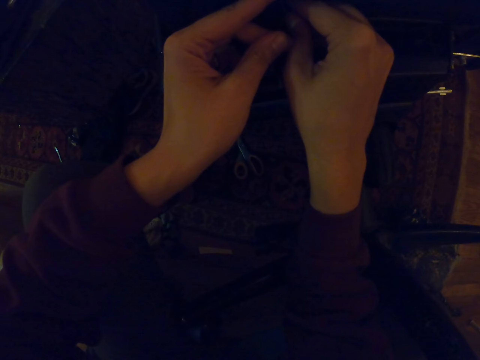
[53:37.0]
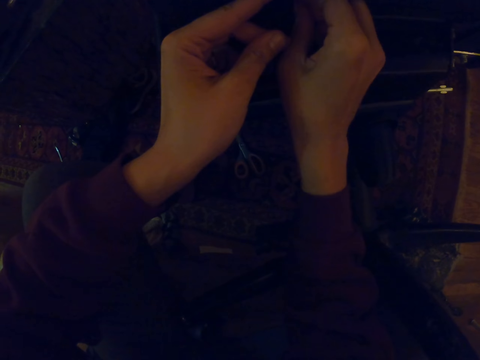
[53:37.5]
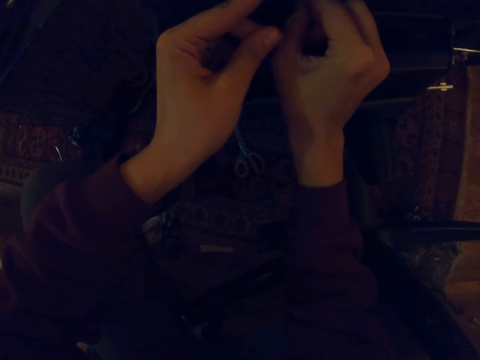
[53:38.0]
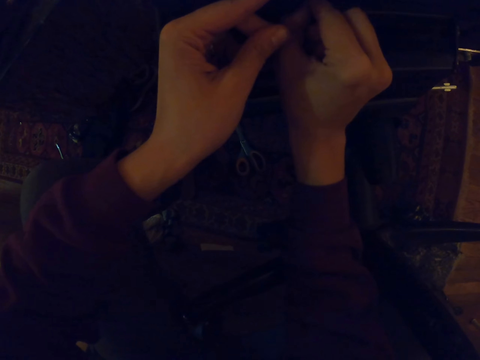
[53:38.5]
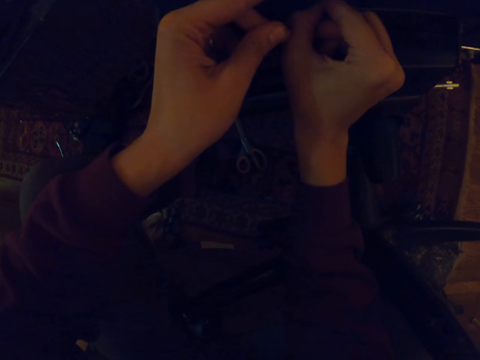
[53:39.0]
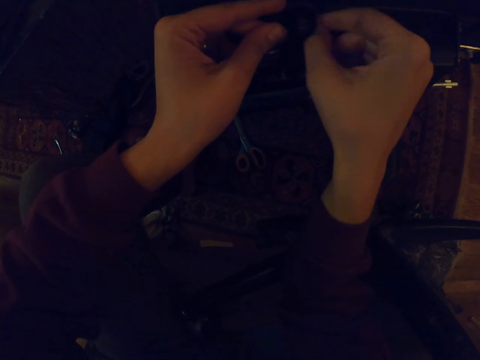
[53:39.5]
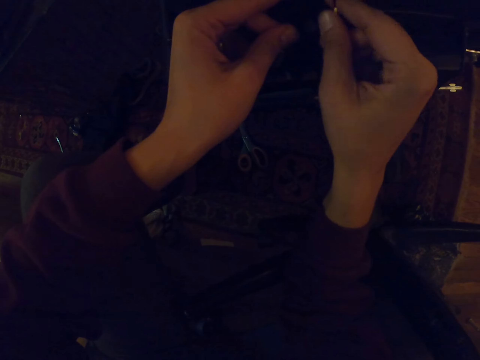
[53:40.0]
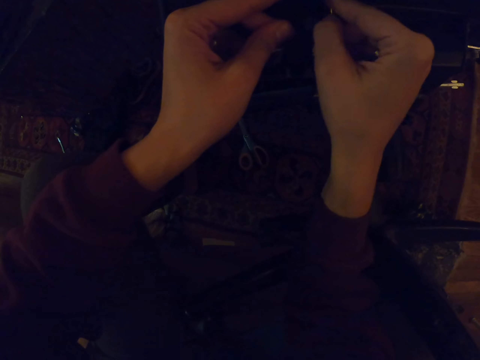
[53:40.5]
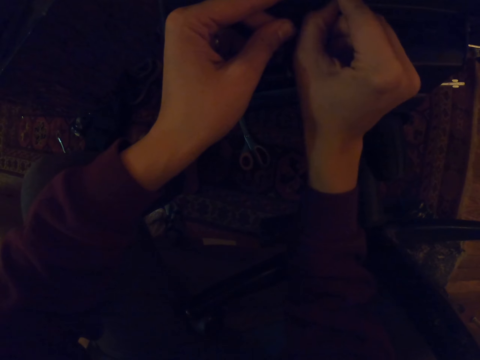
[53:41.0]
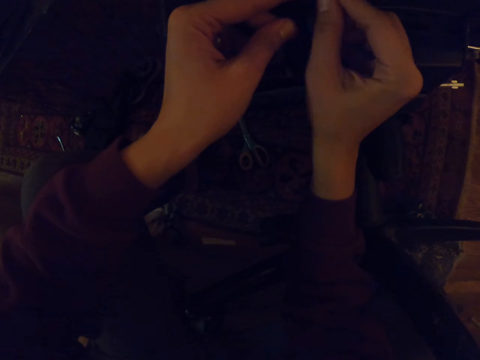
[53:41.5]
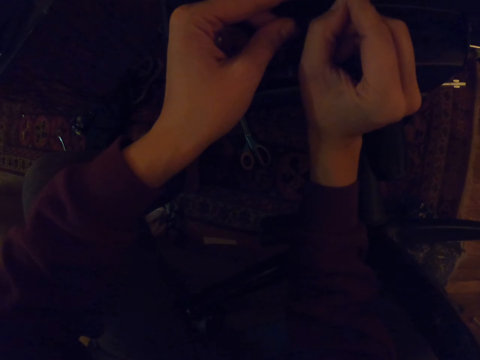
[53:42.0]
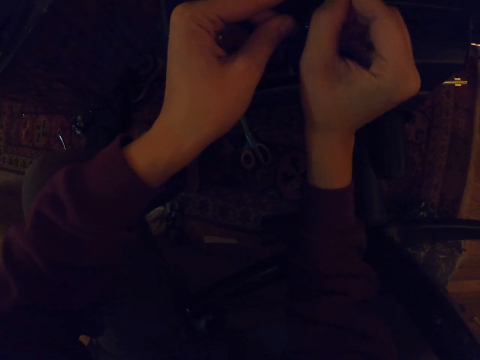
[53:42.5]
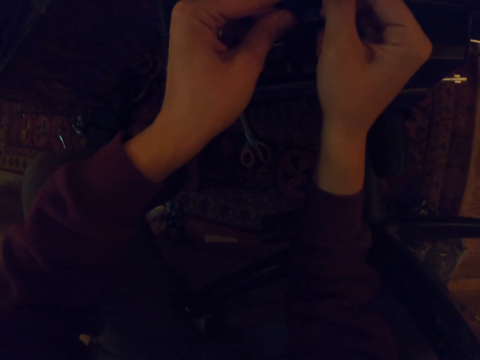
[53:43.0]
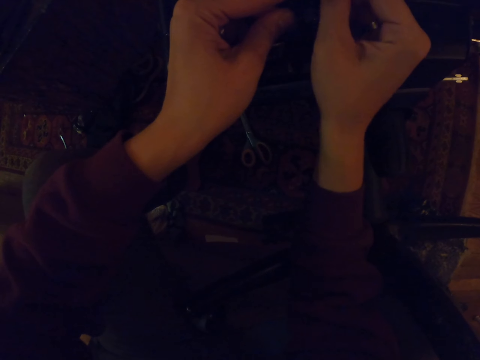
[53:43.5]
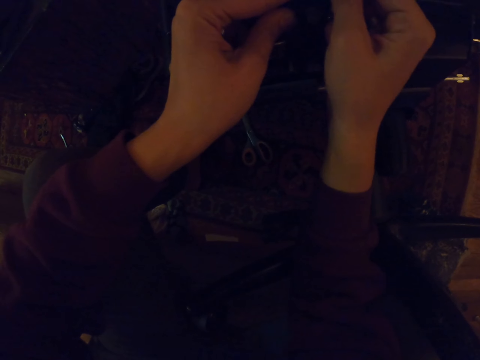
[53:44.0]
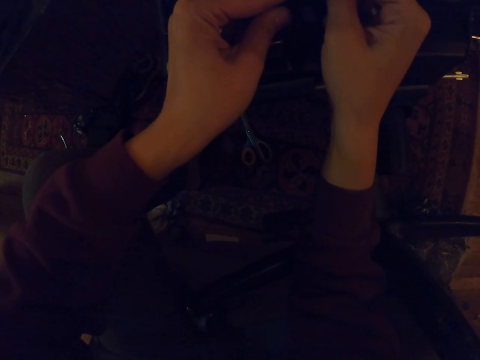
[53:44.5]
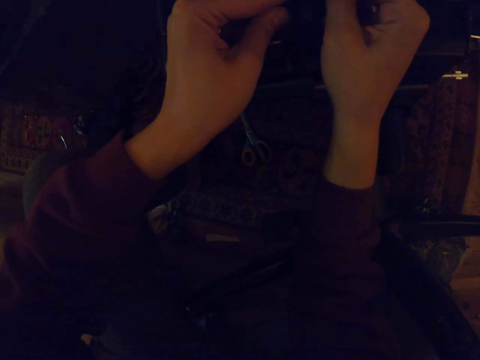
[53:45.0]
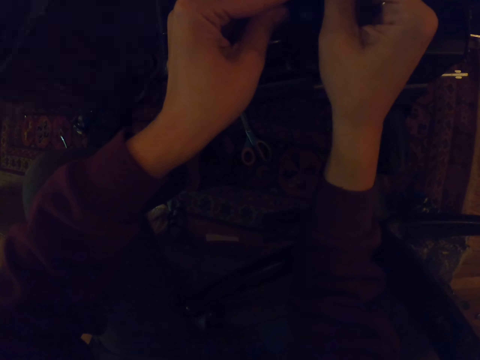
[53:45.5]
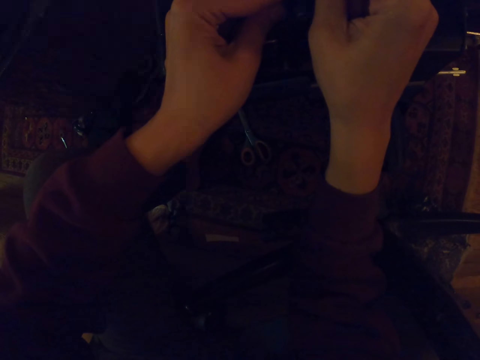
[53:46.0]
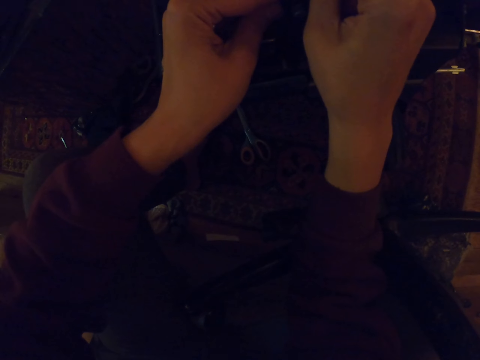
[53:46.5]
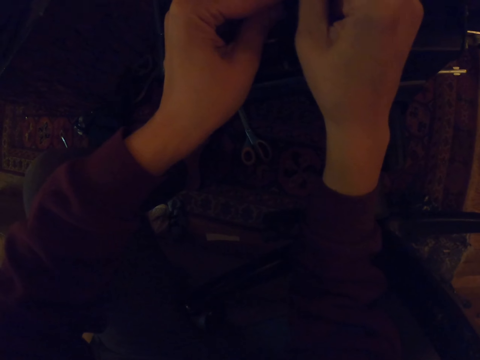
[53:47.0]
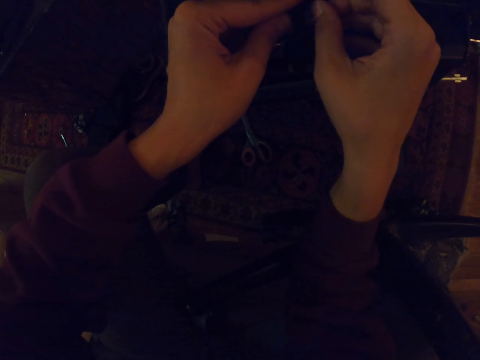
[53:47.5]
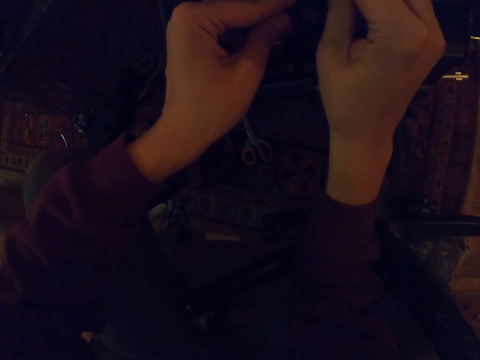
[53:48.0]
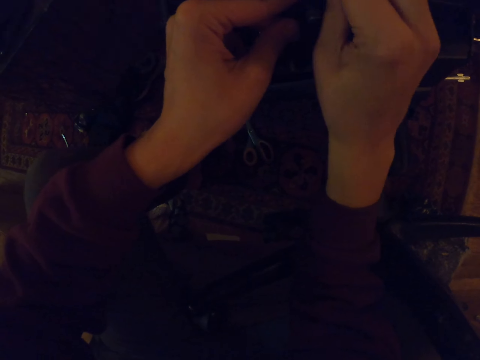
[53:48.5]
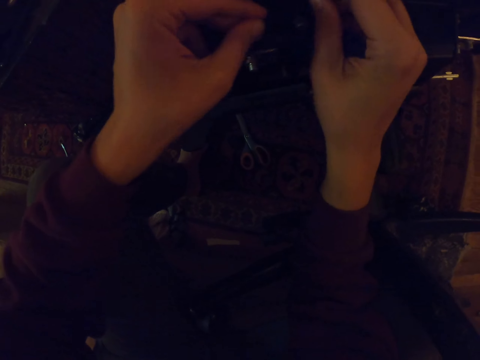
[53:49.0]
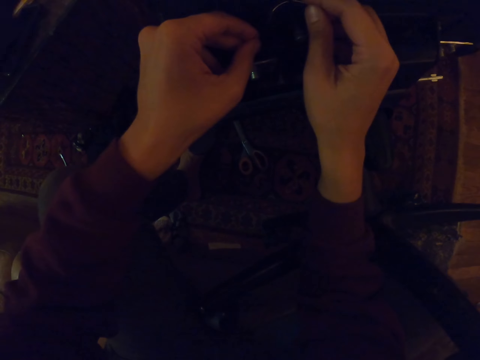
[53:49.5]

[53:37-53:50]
The camera wearer inserts the hook on the chair with the right hand. They hold the chair with the left hand.

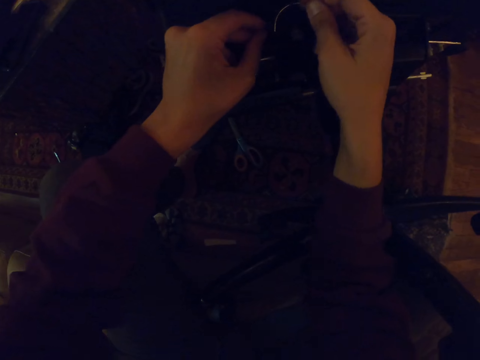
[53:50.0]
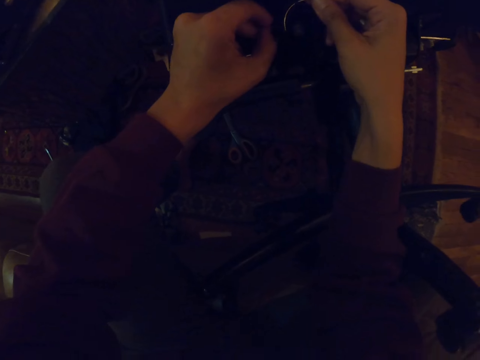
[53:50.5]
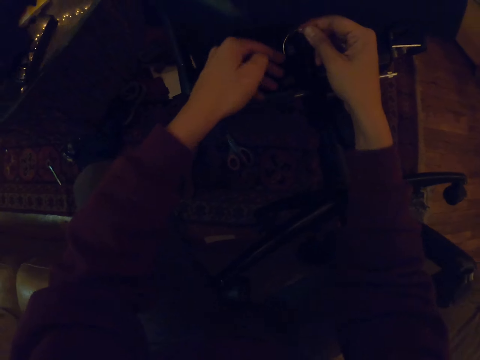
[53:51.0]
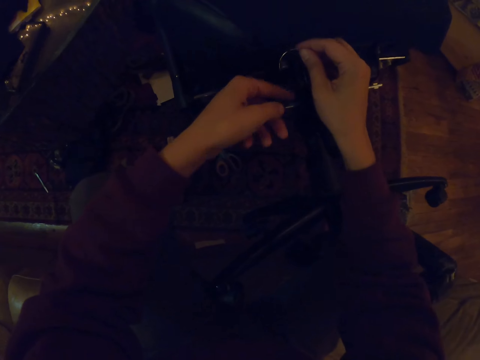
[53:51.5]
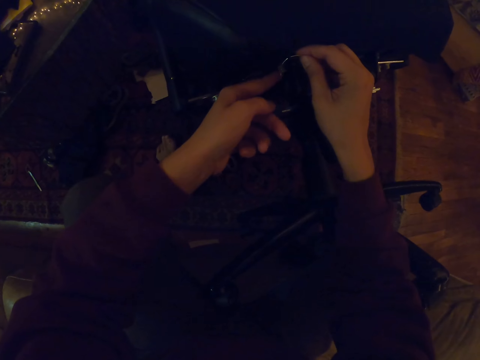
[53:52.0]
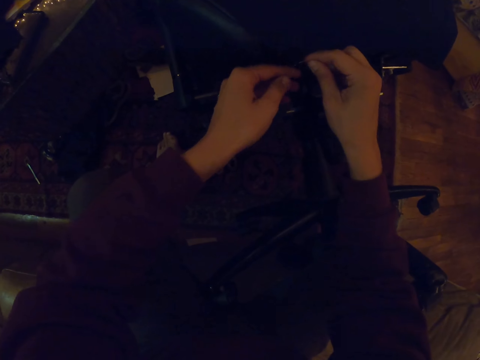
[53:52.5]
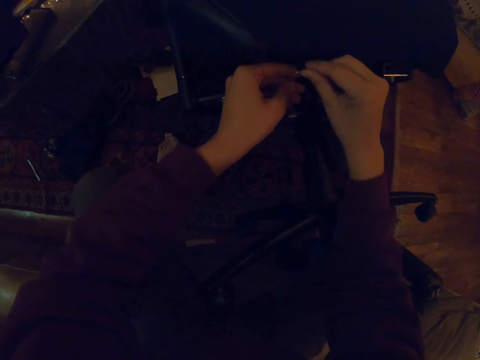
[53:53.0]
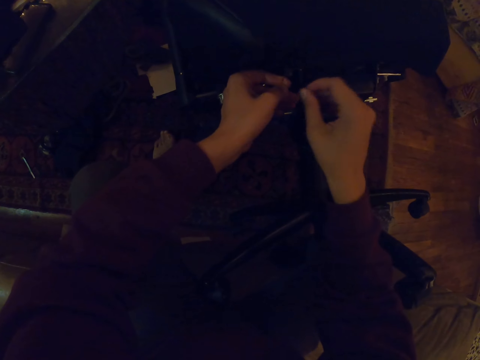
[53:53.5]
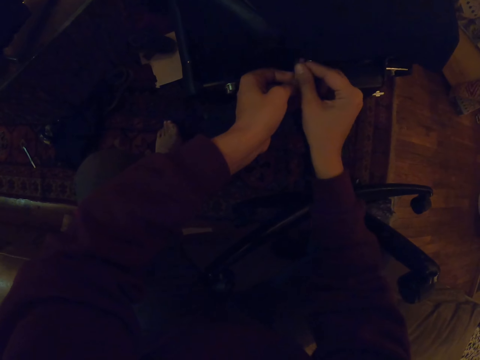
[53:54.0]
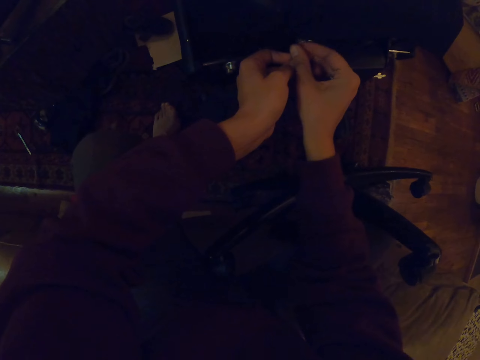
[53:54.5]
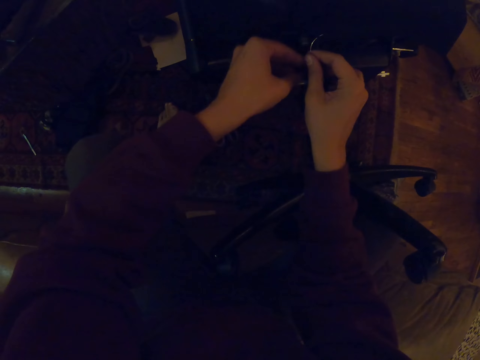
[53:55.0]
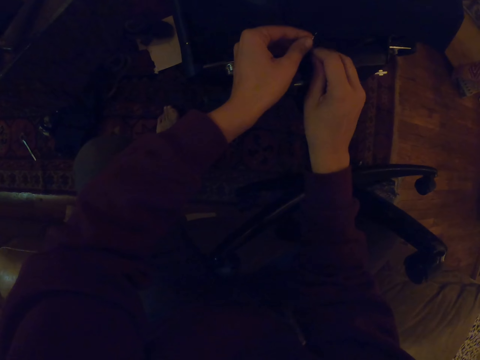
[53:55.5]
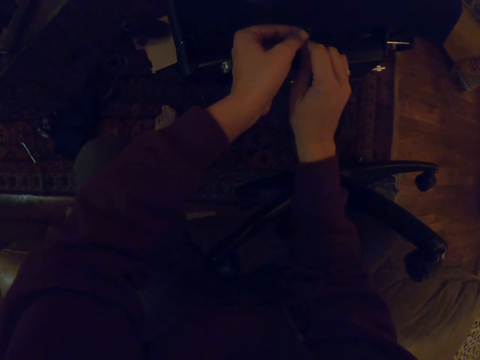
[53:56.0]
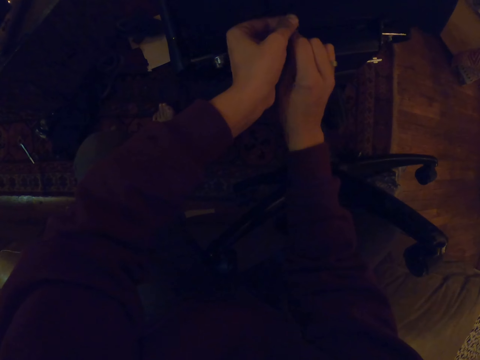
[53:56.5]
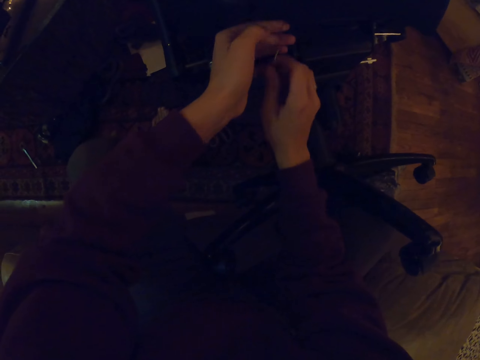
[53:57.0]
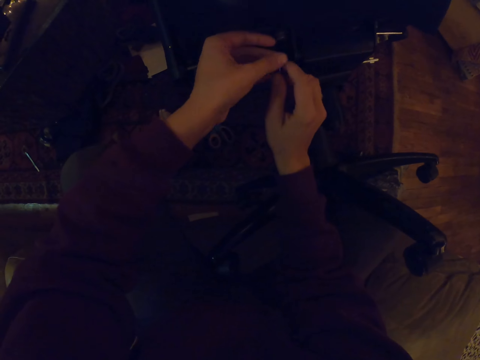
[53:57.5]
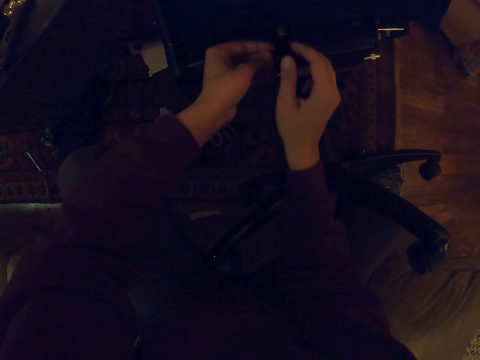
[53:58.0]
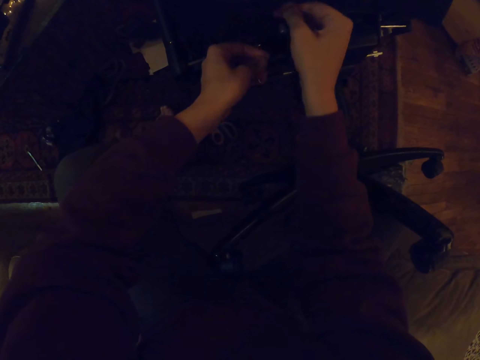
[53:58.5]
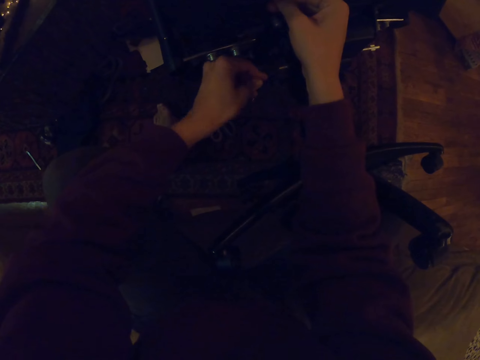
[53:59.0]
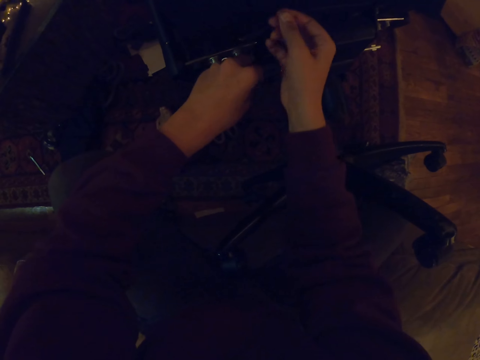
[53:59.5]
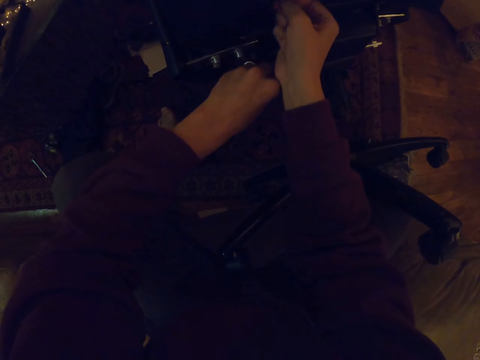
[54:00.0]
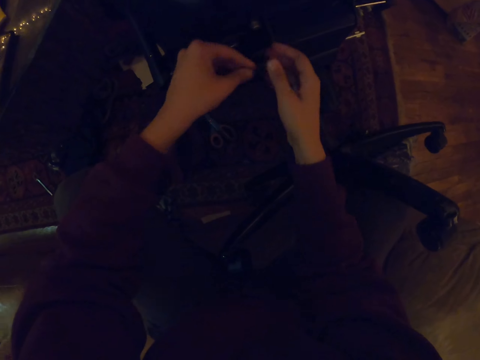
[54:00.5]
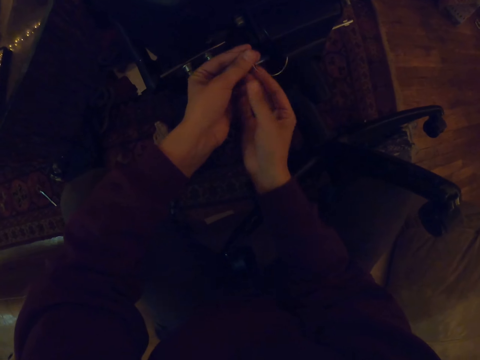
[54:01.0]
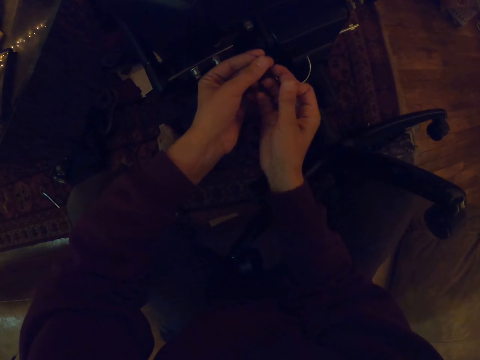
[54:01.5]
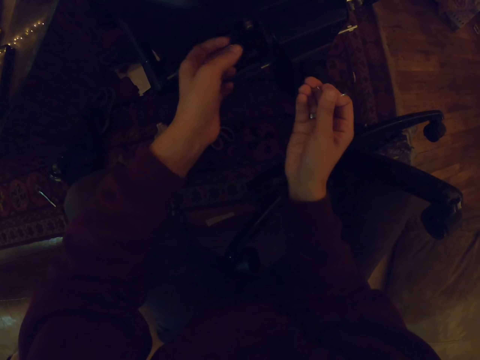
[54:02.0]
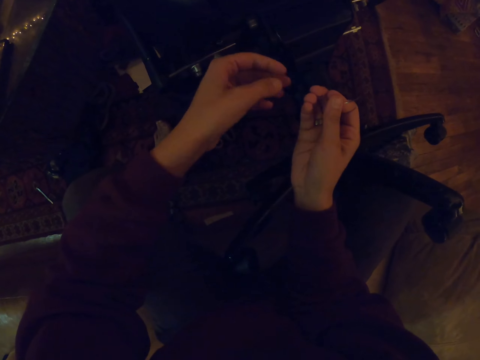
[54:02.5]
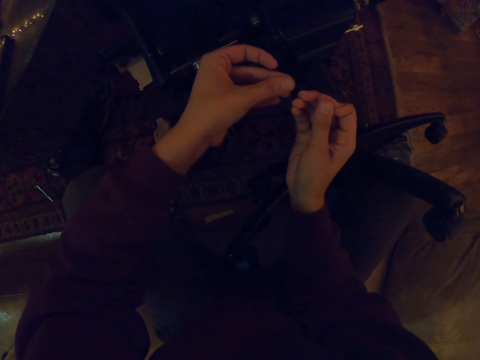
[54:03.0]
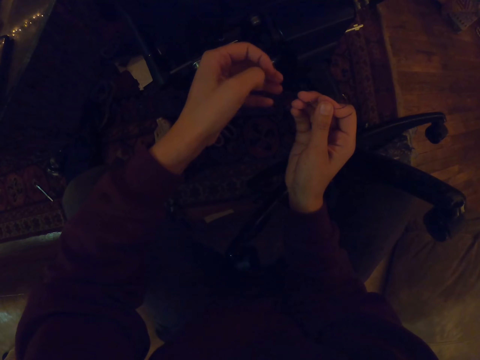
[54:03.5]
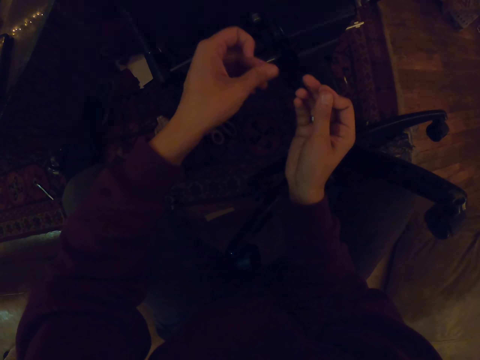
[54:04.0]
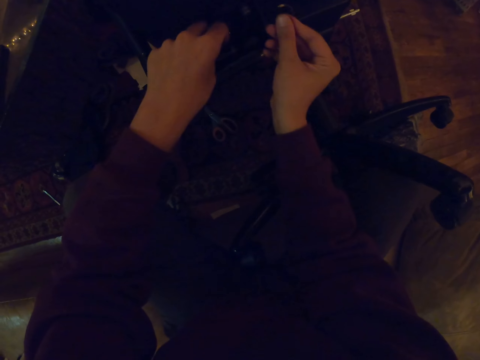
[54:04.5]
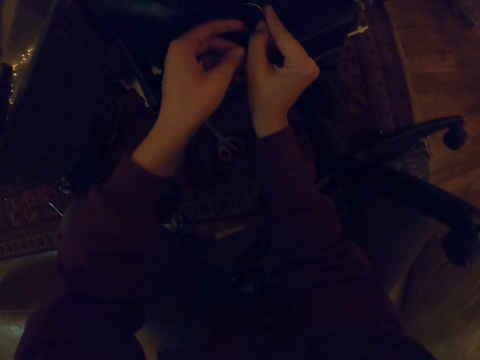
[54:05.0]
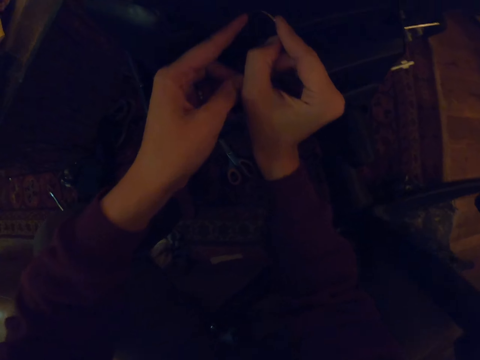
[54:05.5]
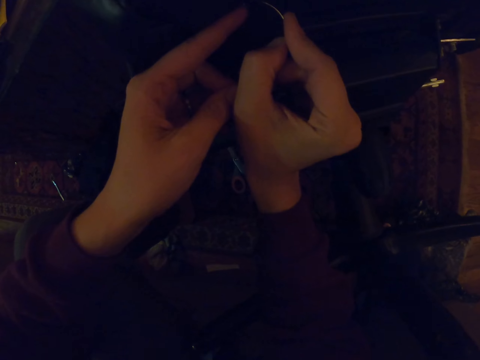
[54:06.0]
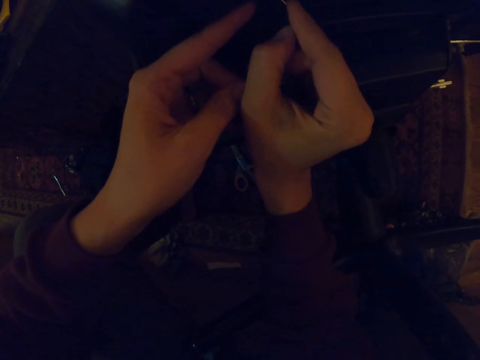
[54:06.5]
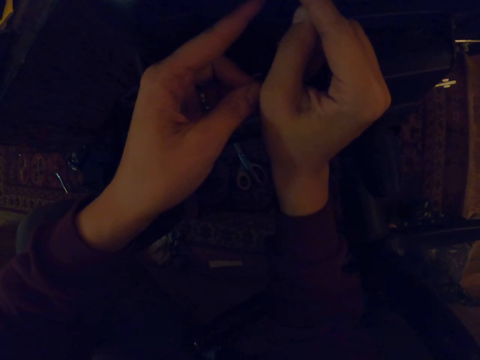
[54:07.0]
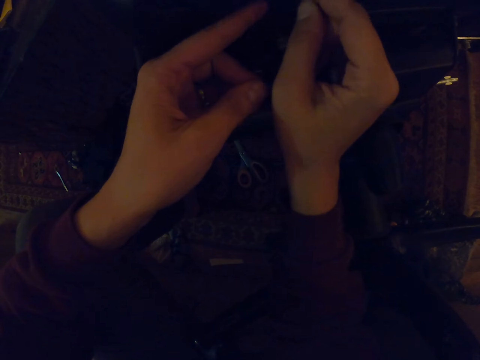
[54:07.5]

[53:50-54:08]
The camera wearer holds the hook with the right hand. They hold the hook with both hands. They pick the hook with the left hand. They hold the hook with the right hand.
